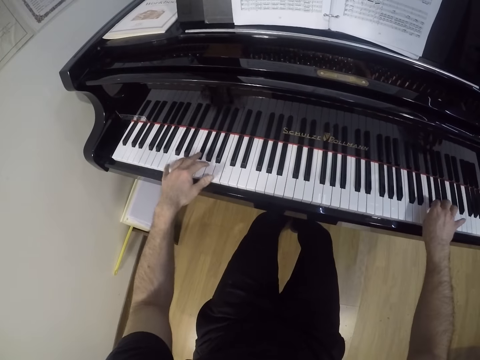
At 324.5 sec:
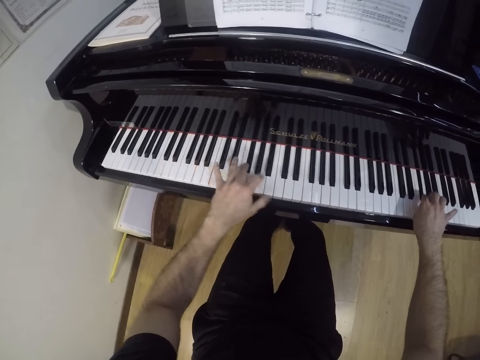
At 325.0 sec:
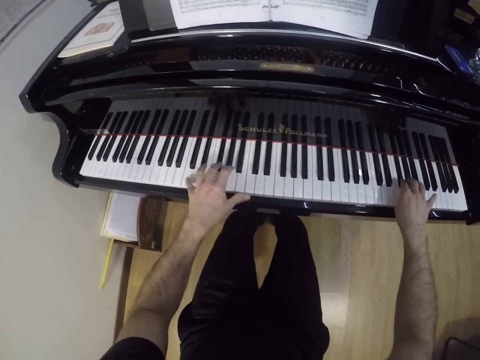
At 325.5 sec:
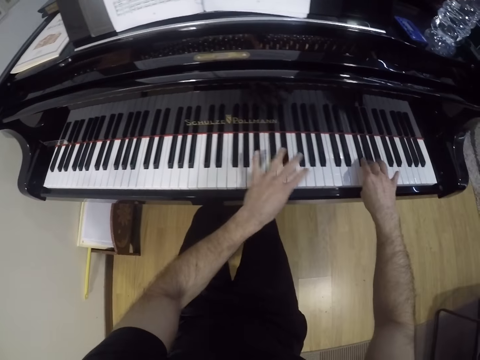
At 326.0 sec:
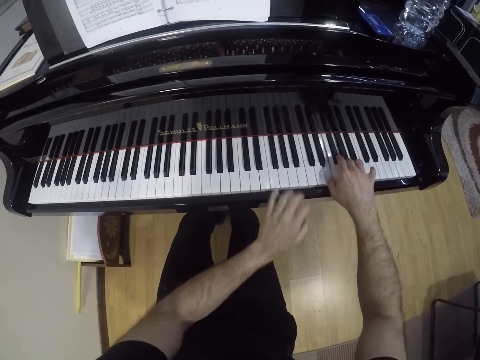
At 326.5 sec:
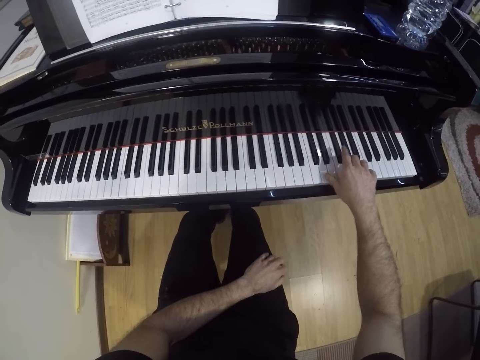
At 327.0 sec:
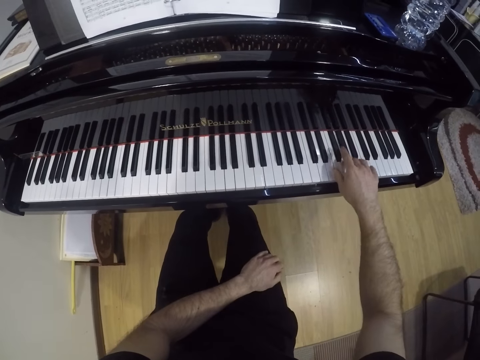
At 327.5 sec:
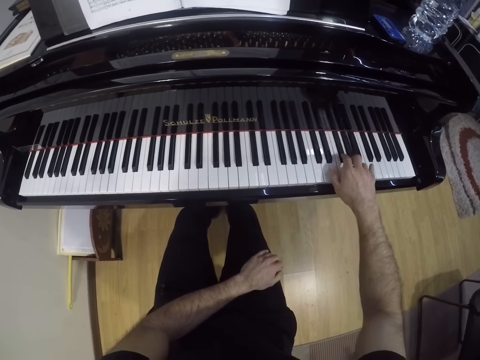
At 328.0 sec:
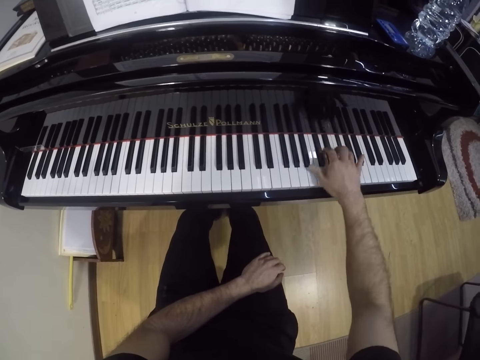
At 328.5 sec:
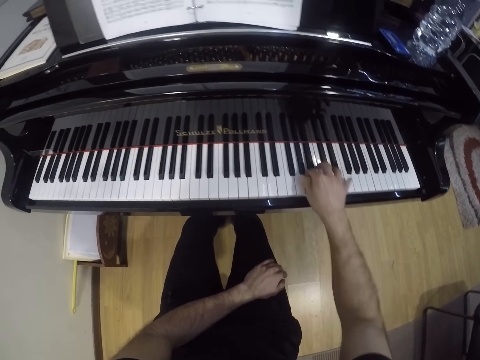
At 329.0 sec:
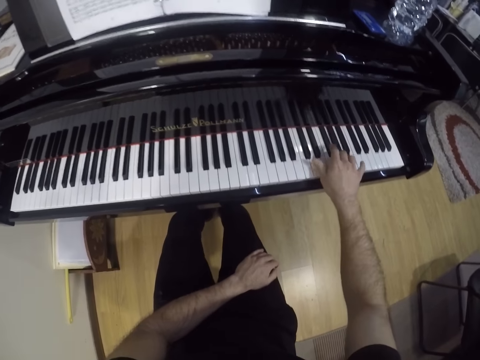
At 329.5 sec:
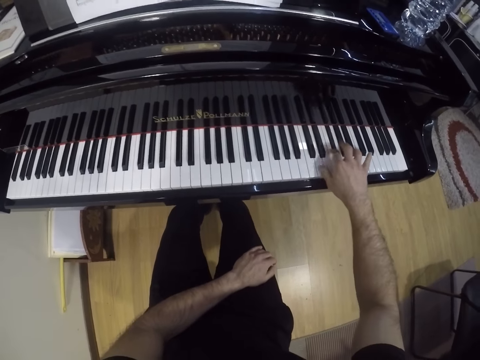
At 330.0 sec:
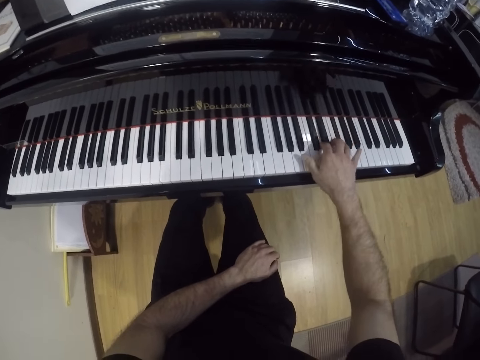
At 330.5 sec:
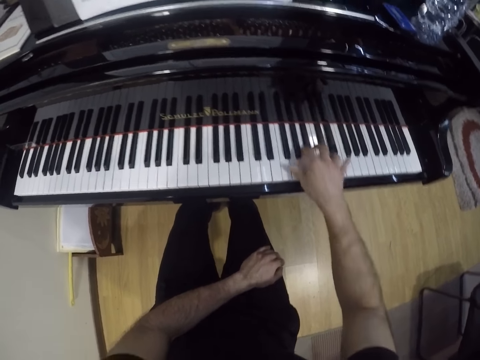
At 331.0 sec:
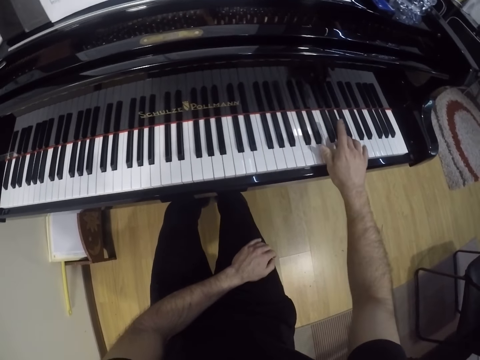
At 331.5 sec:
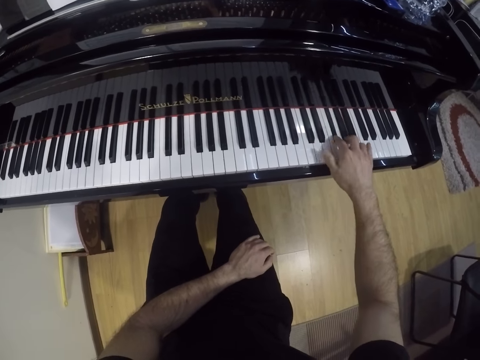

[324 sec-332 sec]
The camera wearer removes his left hand from the piano. He plays the piano with his right hand.

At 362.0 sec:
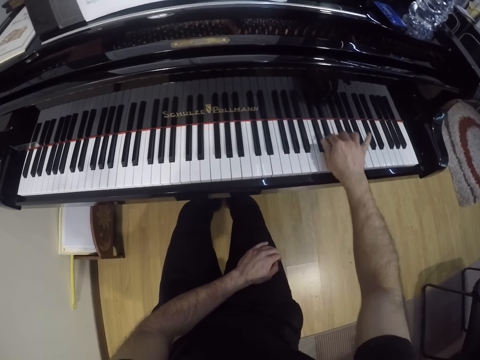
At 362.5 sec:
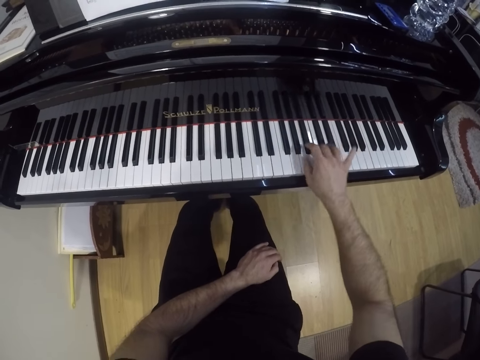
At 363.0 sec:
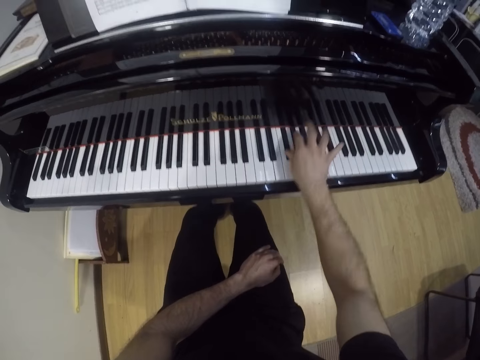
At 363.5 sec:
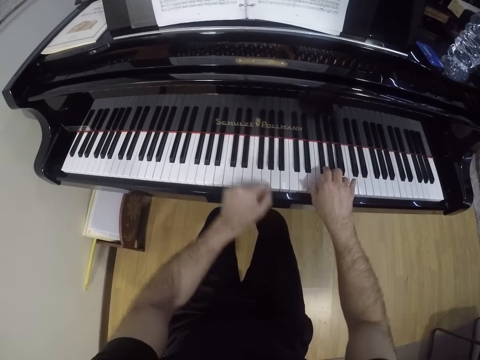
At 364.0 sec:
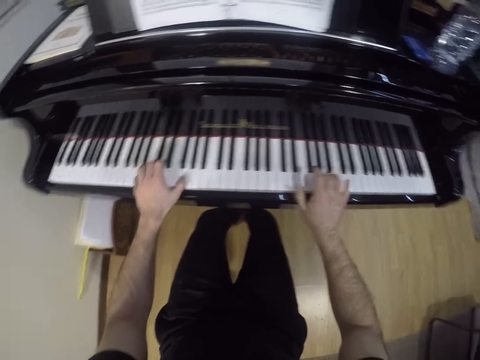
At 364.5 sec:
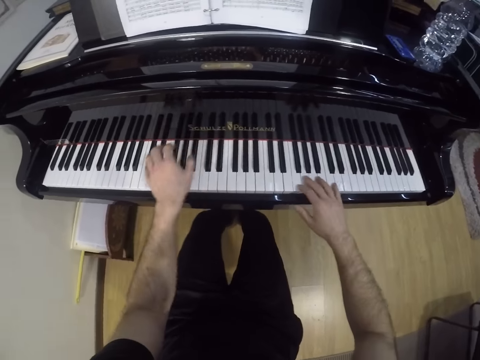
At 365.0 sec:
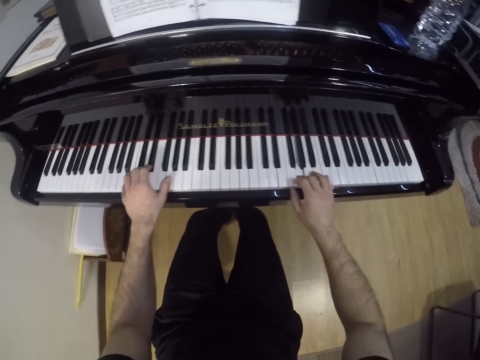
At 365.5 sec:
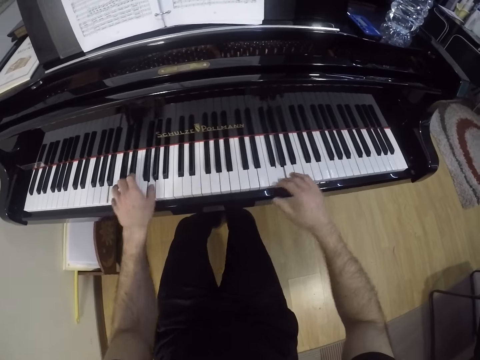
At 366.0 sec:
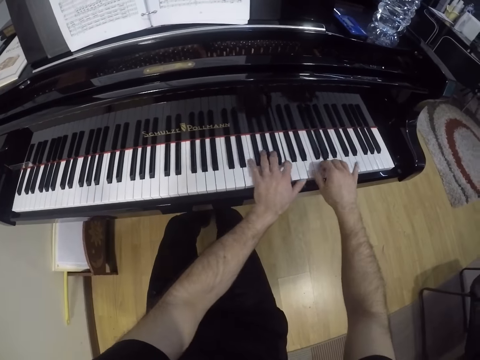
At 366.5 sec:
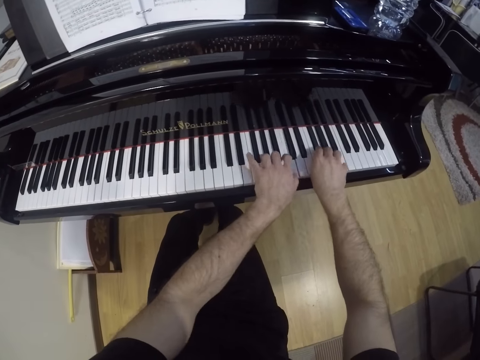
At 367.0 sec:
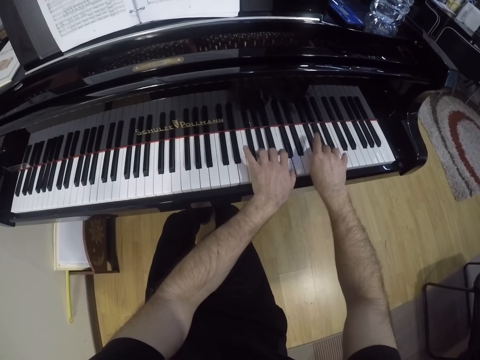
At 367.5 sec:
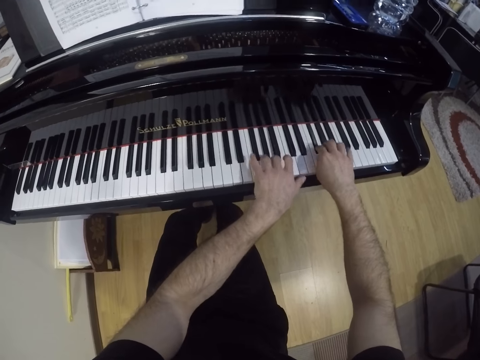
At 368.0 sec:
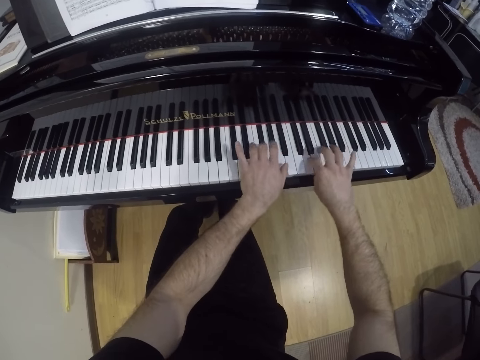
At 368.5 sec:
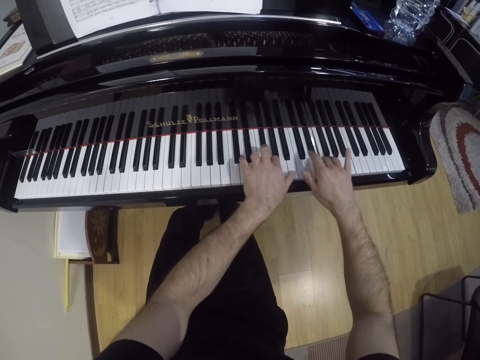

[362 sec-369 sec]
The camera wearer plays the piano with both hands.

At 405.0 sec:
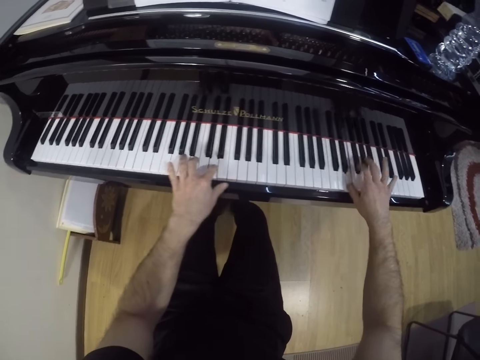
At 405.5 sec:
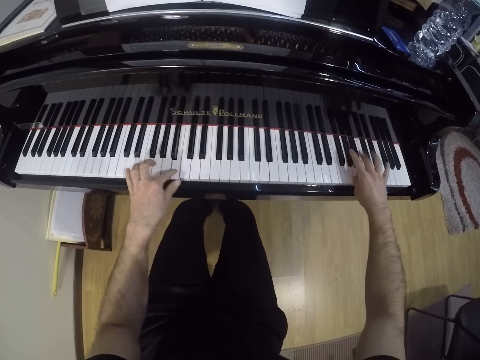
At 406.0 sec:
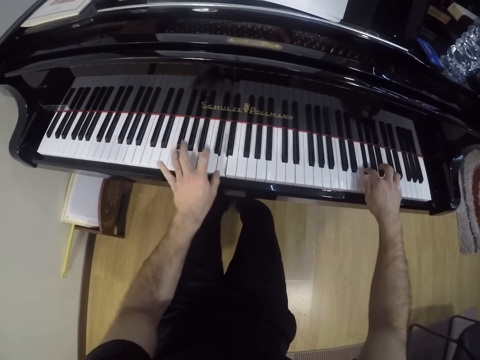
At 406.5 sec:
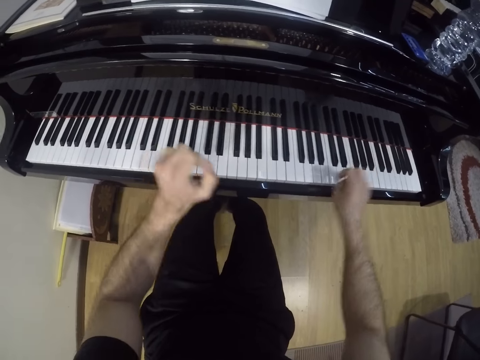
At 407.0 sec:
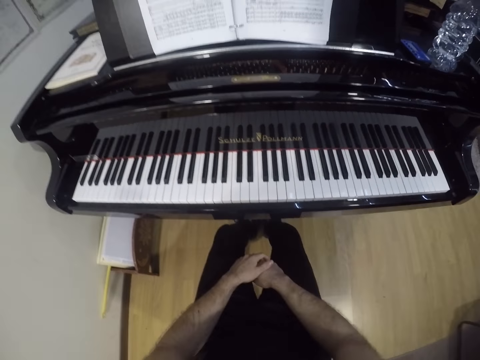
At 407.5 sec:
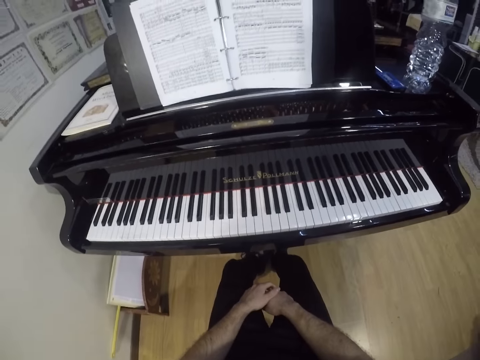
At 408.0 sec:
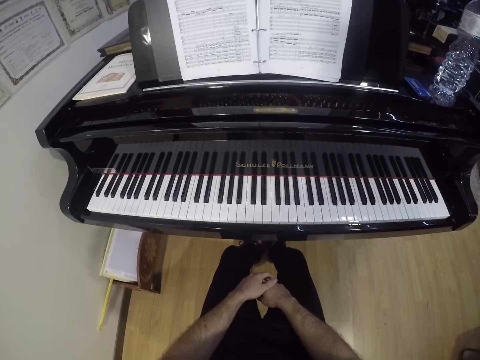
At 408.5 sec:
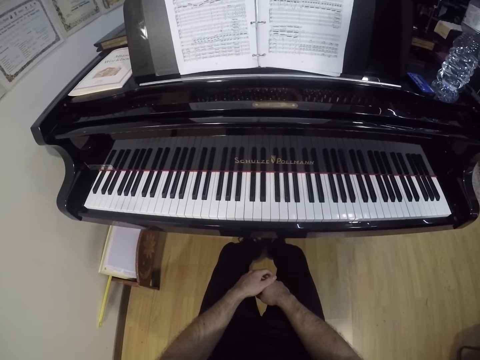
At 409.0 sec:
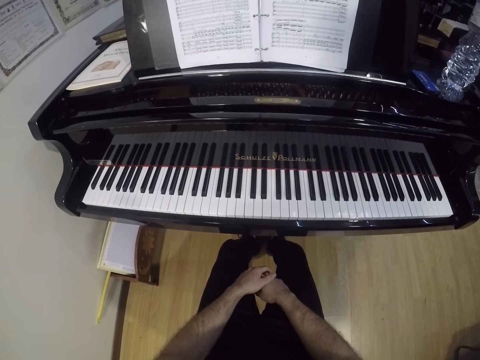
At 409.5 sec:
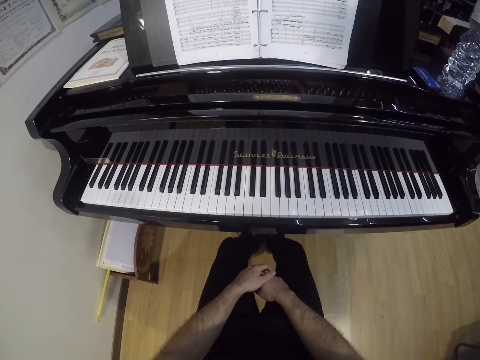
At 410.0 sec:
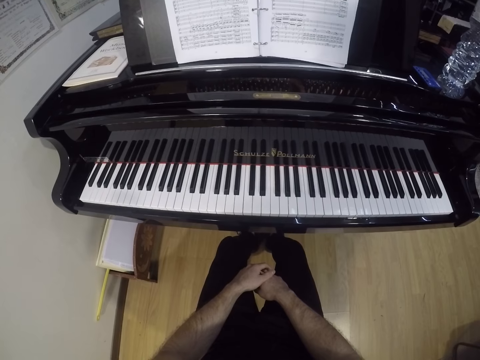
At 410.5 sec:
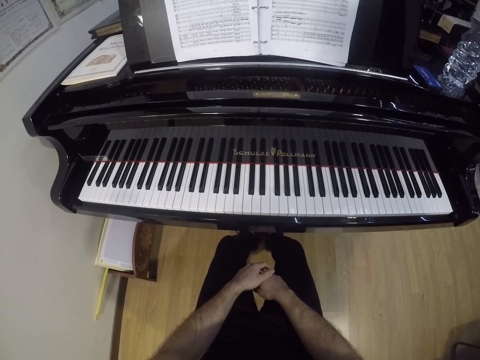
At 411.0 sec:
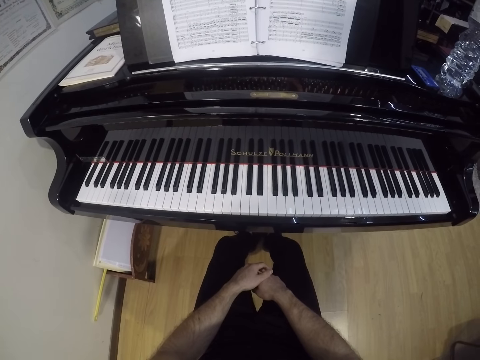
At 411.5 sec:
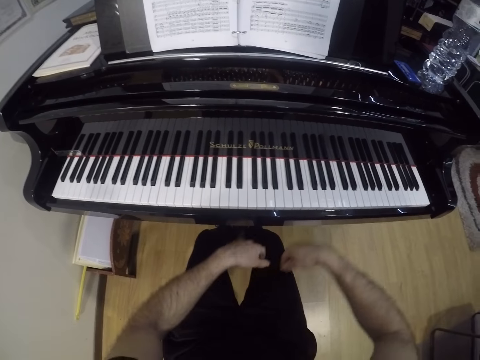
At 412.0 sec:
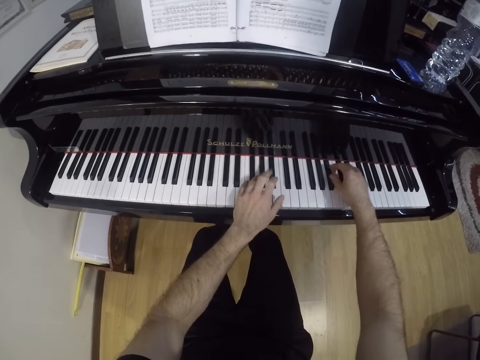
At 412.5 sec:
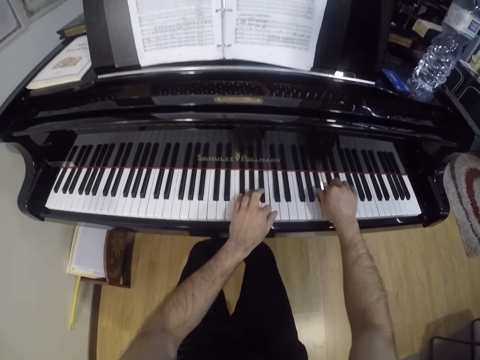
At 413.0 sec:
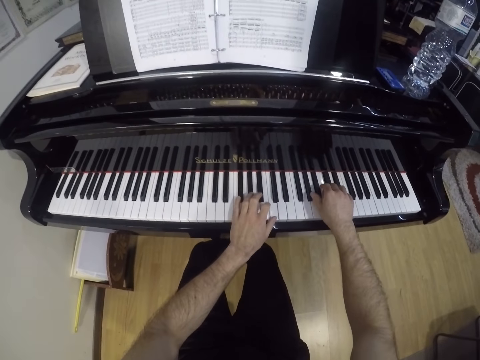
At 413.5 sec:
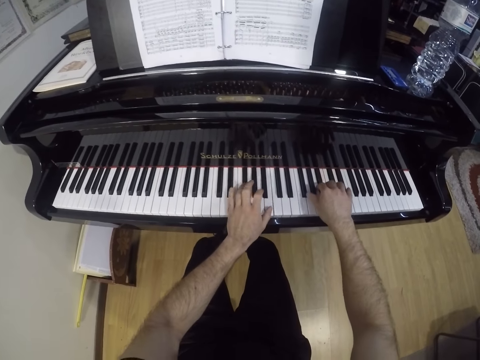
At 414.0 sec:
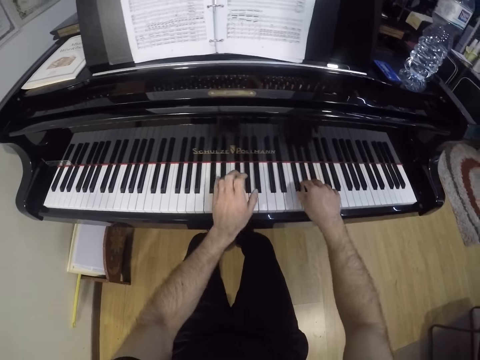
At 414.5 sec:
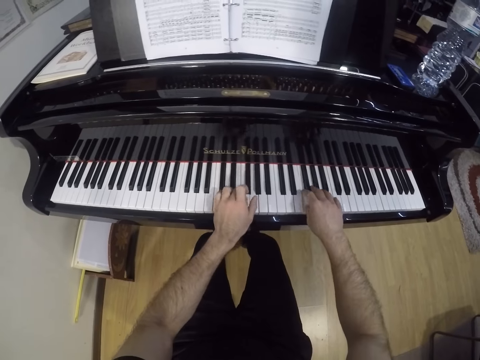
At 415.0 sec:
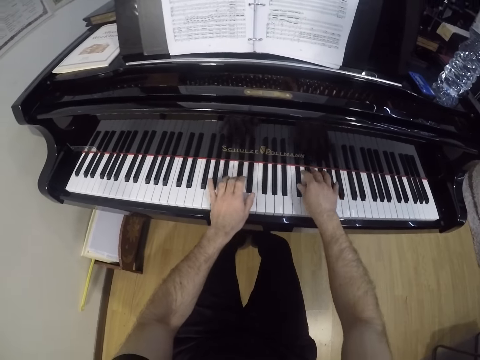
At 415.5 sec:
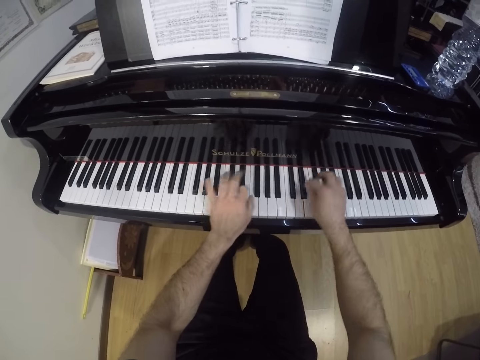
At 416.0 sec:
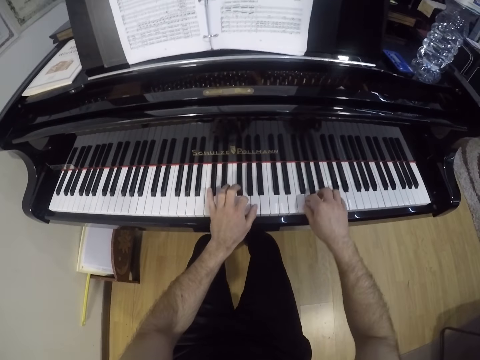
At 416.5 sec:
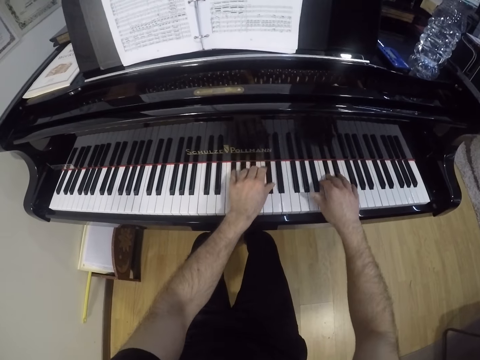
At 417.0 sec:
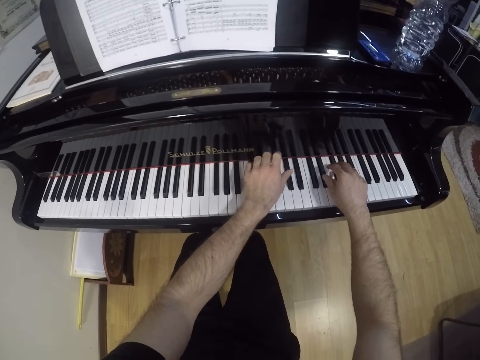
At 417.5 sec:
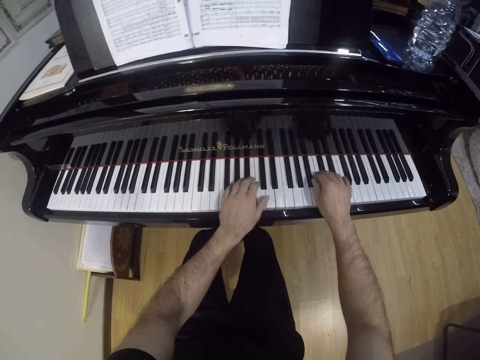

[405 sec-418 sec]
The camera wearer removes both hands from the piano. They read the notes on the book. They play the piano with both hands.
